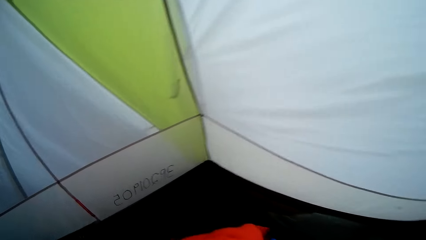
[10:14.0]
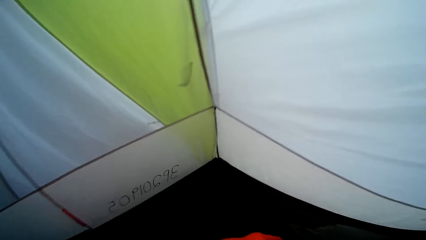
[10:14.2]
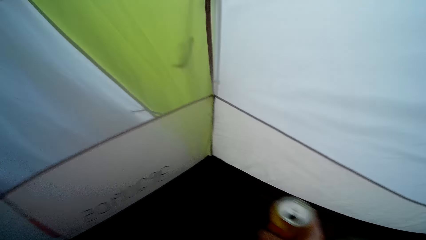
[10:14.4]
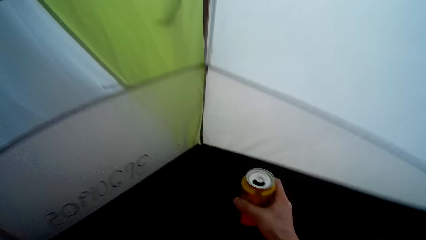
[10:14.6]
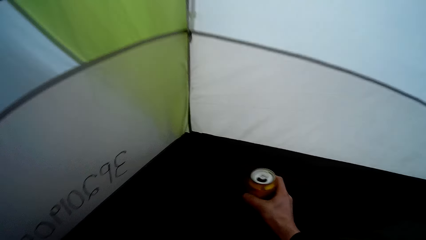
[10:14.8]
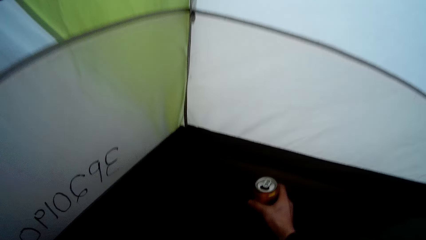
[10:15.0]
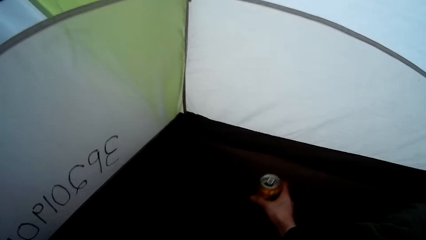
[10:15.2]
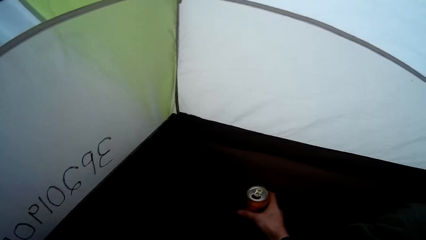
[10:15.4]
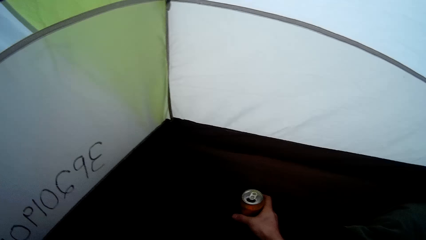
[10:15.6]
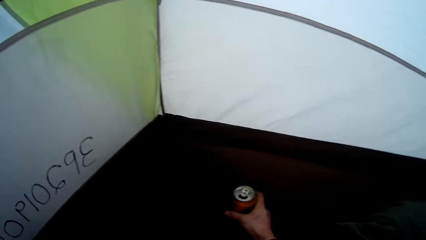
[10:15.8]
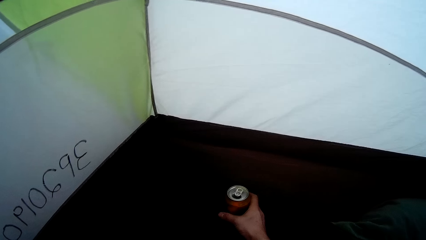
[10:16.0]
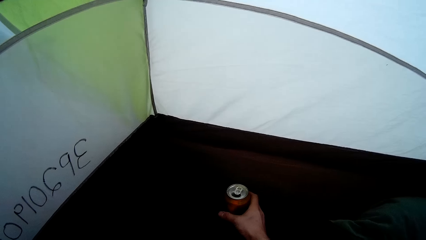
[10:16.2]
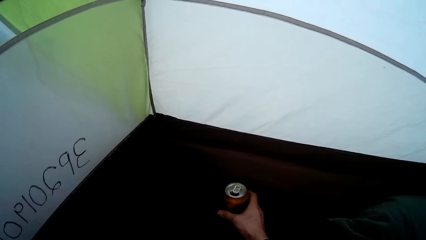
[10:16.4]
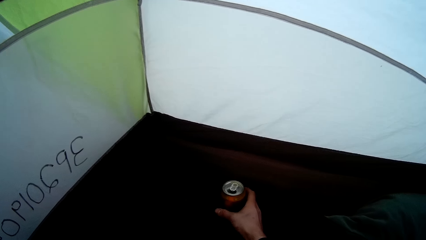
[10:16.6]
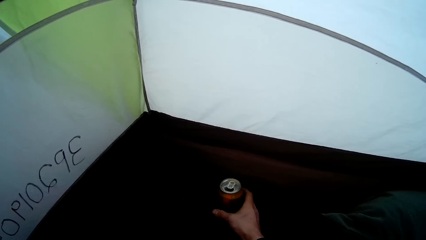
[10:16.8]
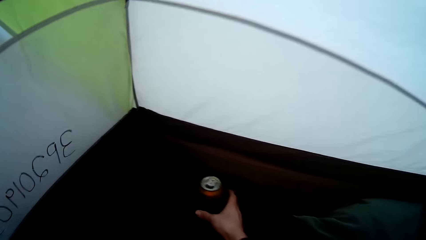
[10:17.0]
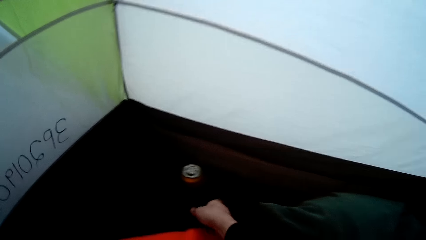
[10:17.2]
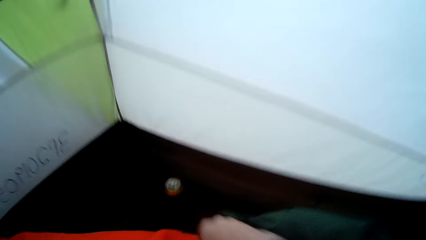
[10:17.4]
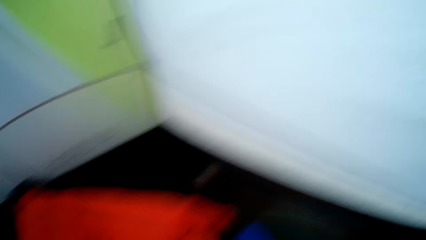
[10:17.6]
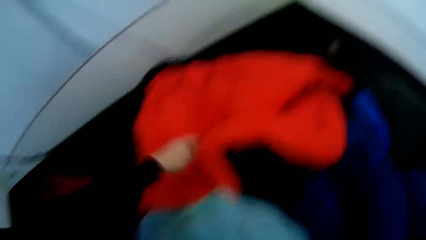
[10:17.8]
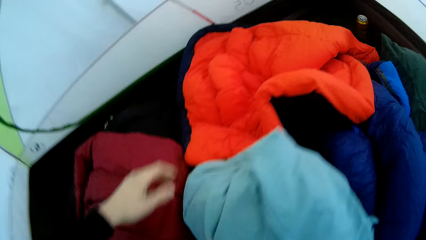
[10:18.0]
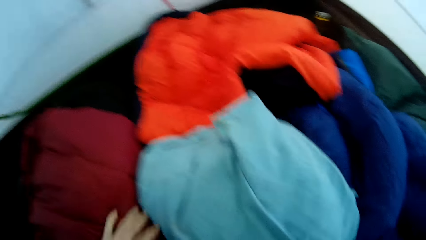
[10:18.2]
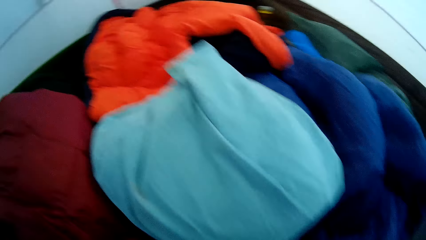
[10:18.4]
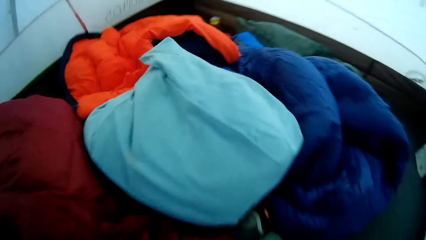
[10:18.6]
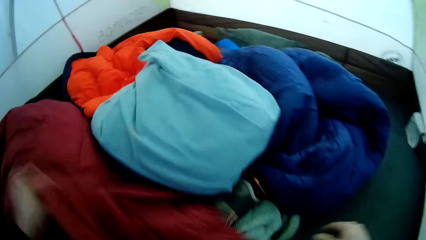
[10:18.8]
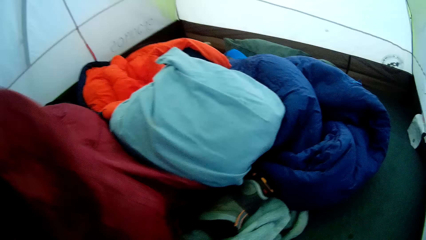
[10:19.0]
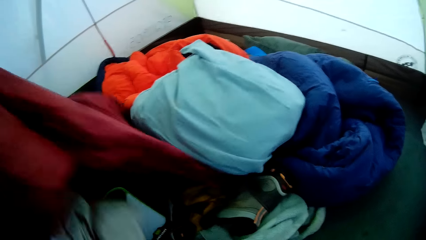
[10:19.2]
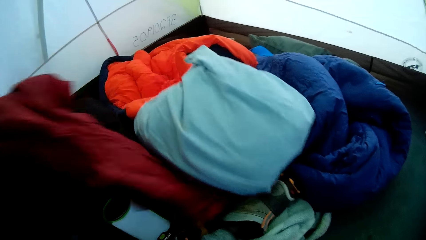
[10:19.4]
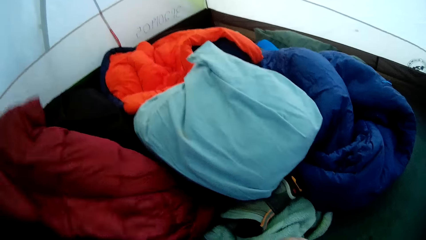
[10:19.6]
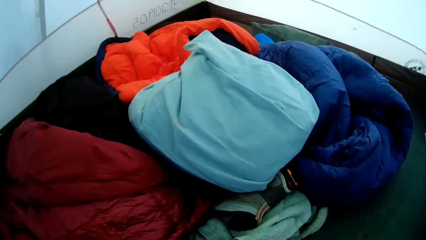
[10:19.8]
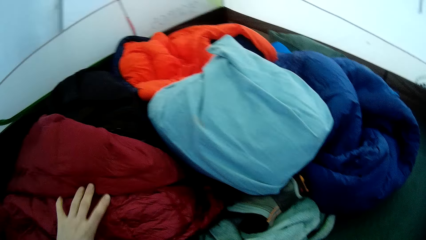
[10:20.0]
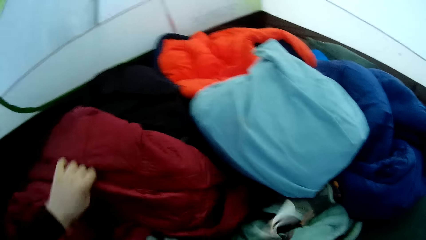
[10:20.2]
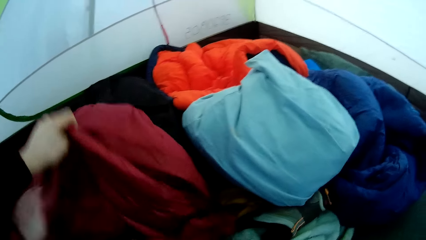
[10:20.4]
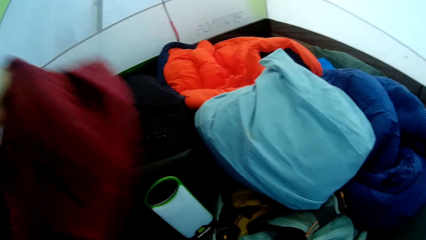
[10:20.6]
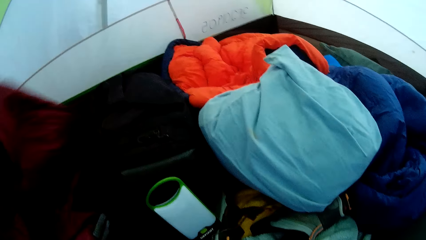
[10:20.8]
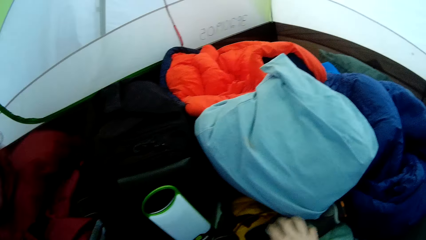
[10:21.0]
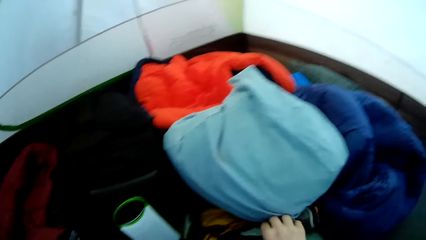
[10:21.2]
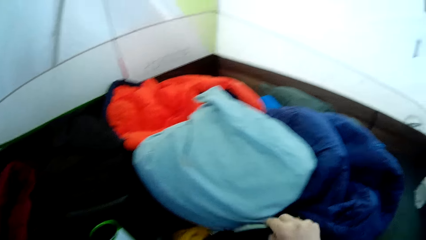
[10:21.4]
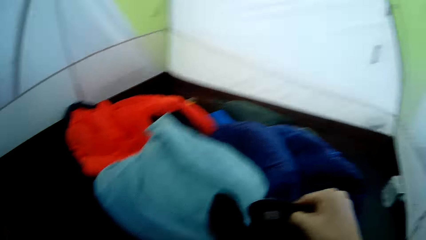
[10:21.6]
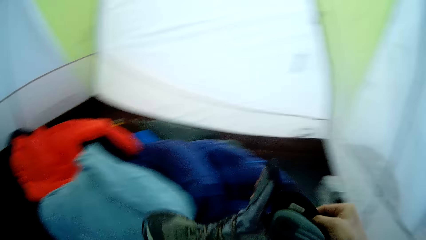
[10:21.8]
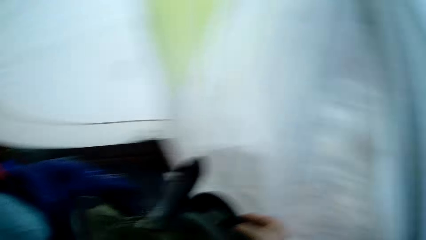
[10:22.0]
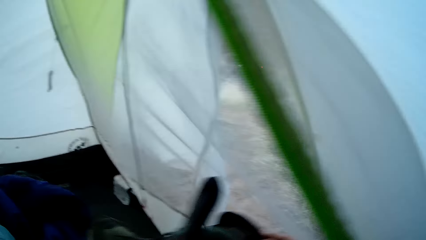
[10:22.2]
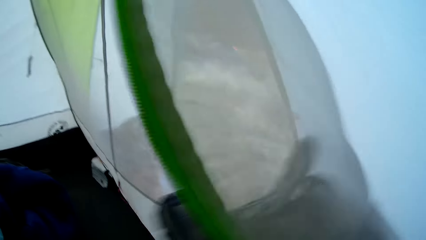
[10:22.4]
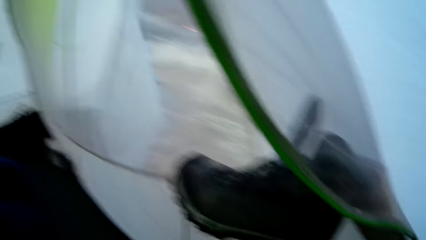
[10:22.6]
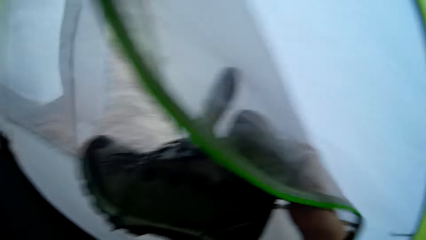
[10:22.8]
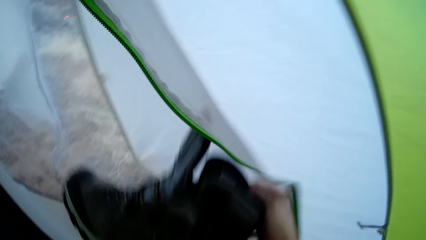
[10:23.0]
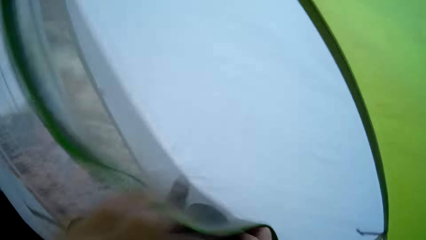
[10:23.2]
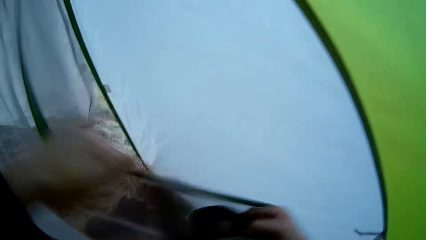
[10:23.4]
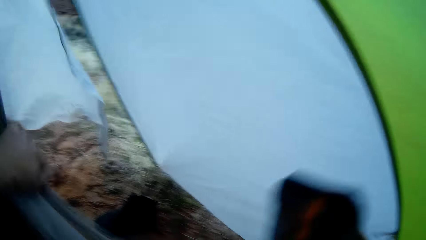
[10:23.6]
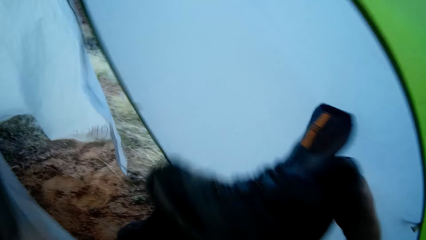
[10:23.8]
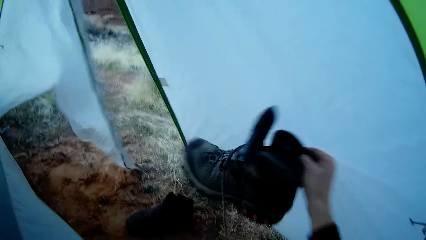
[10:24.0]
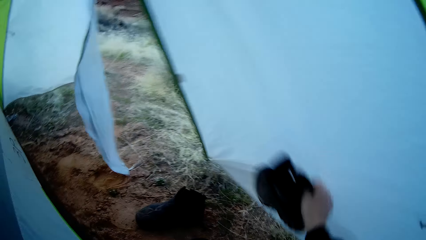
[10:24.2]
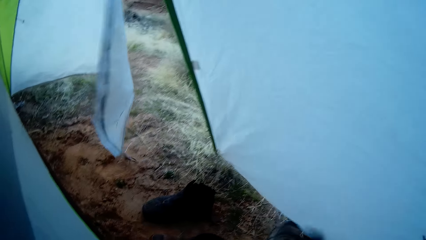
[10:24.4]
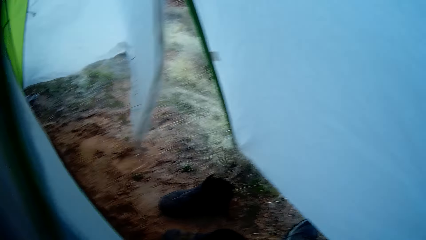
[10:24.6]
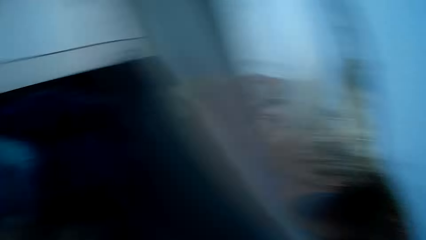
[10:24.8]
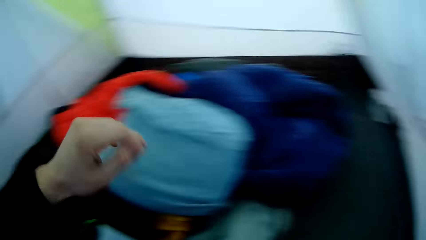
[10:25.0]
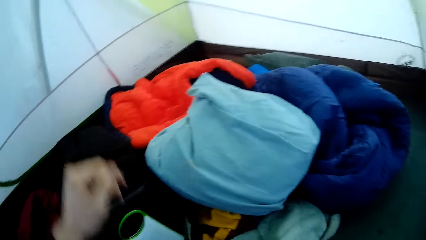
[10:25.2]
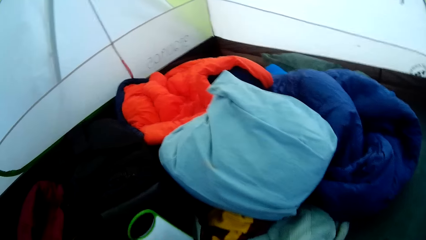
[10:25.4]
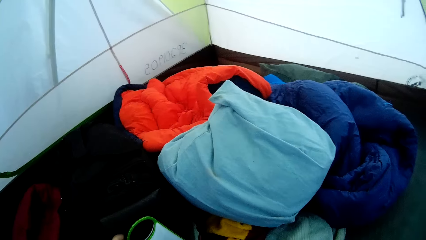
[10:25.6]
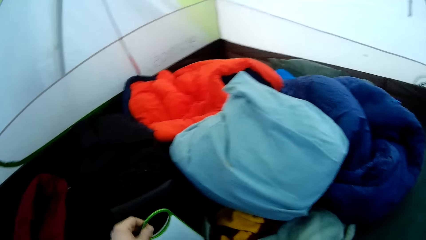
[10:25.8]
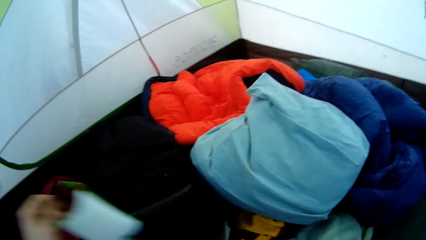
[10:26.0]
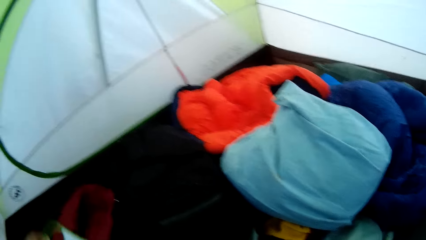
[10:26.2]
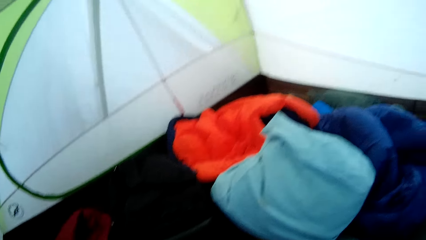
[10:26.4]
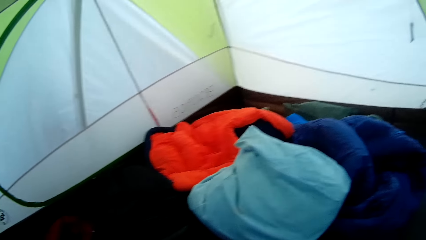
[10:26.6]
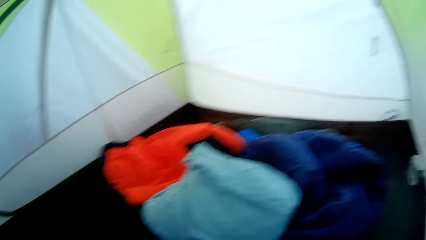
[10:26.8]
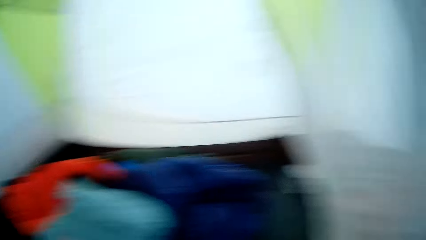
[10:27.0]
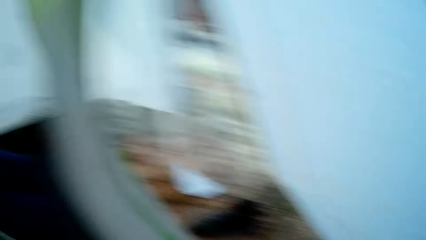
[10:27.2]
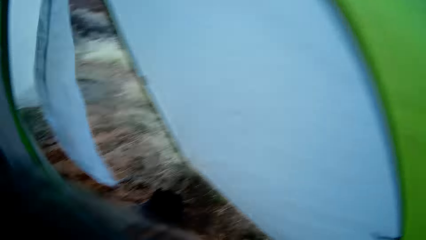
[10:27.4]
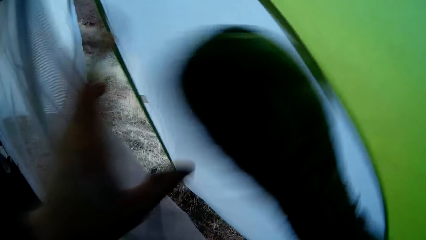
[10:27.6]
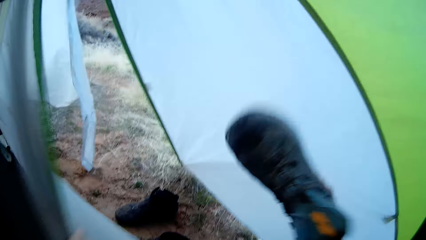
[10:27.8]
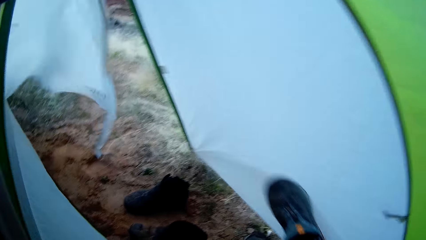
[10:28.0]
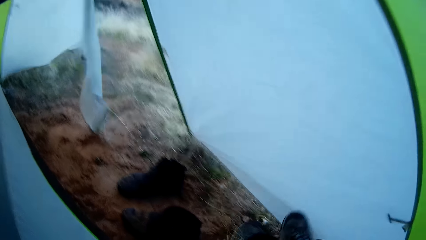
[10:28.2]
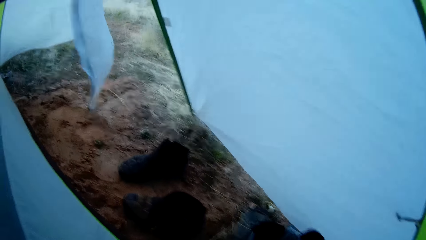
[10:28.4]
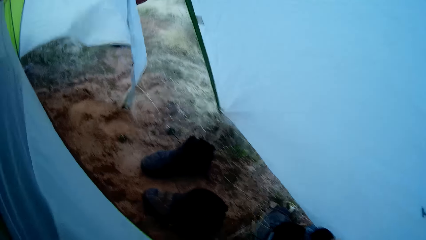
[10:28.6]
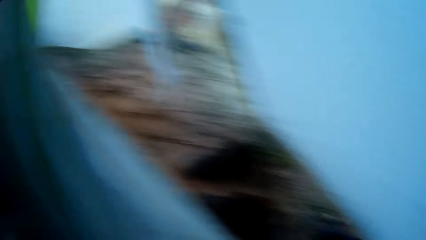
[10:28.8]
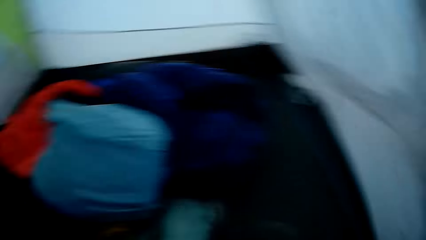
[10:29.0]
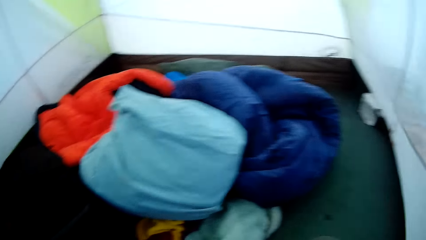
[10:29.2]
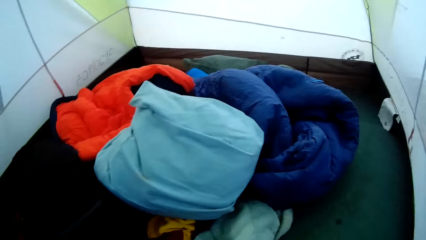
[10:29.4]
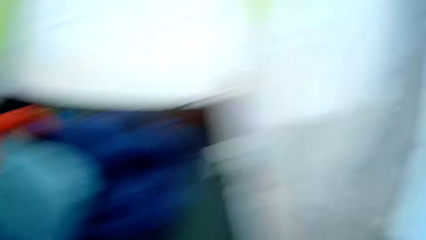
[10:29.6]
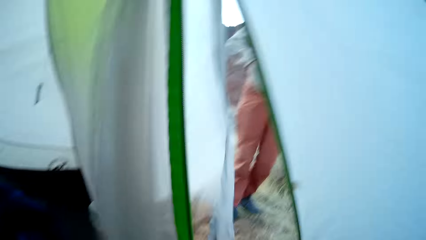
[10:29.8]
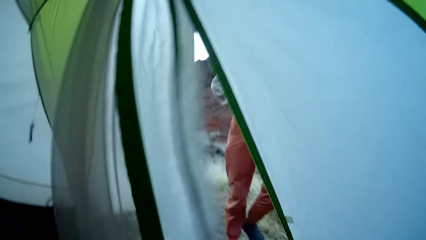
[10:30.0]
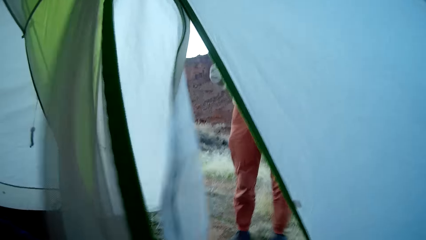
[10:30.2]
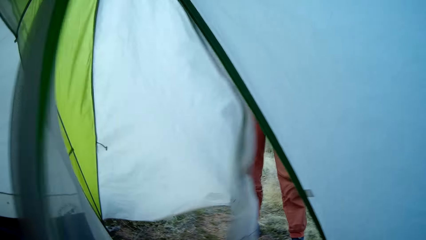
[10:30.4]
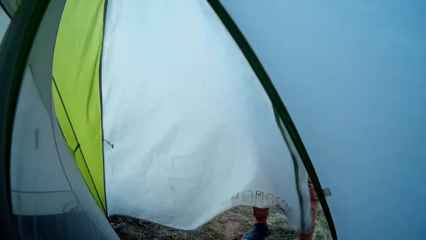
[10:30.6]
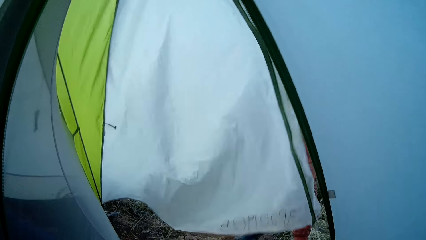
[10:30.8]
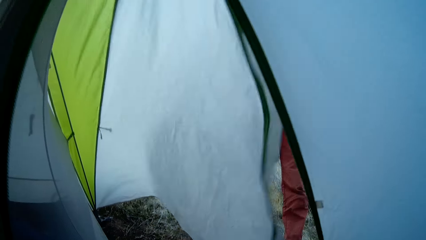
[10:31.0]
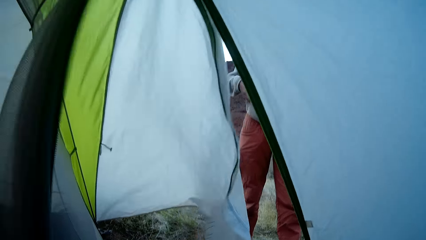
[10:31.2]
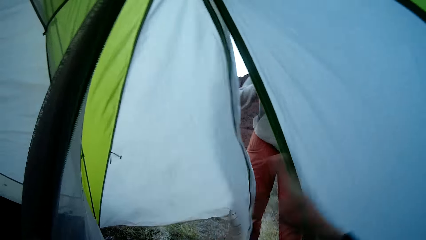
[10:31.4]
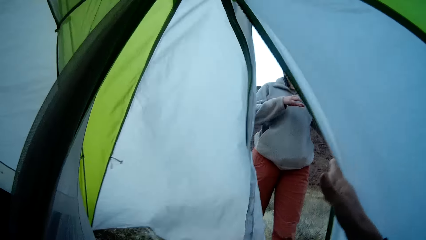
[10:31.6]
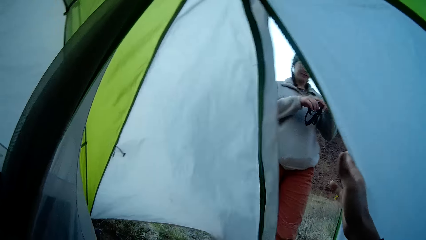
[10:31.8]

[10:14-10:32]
The camera wearer puts a drink can in the camp tent mattress. He lifts a piece of cloth from the ground sheet. He arranges the camp tent blankets. He drops the piece of cloth on the ground sheet. He lifts a boot with his right hand. He adjusts the inner tent with his left hand. He drops the boot on the ground out of the camp tent. He turns around. He lifts a lighting with his left hand. He arranges items in the camp tent. He looks around the tent. He lifts the boot with his right hand. He drops the boot on the ground outside the camp tent. He turns around. He looks at a person. The person stands near the camp tent.
